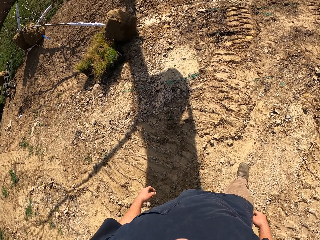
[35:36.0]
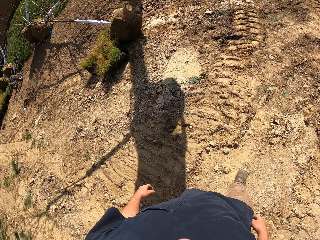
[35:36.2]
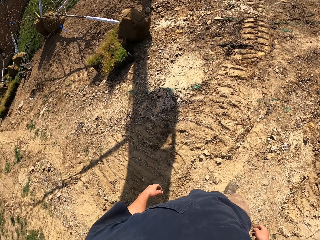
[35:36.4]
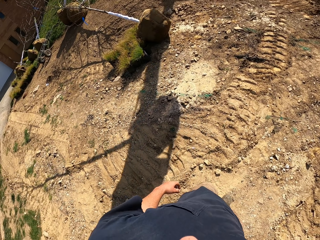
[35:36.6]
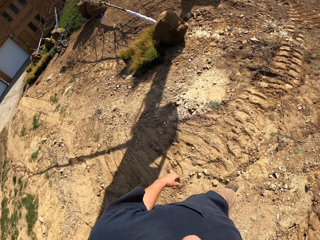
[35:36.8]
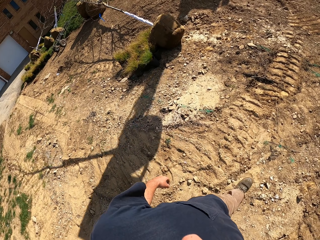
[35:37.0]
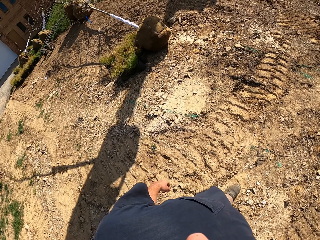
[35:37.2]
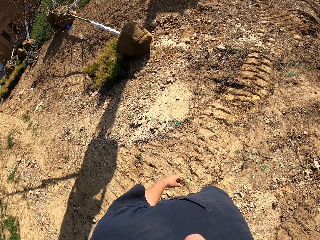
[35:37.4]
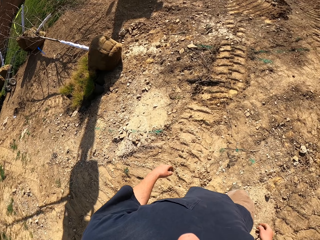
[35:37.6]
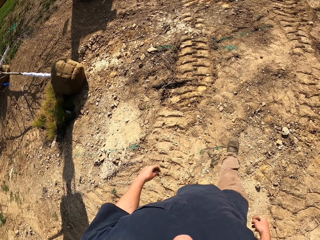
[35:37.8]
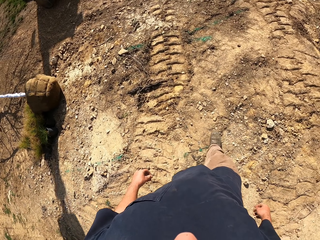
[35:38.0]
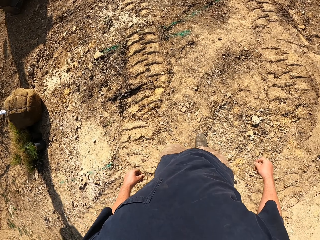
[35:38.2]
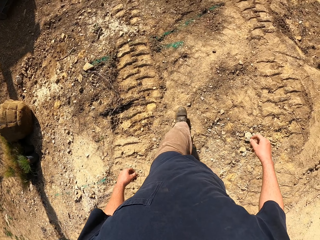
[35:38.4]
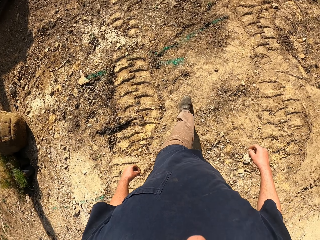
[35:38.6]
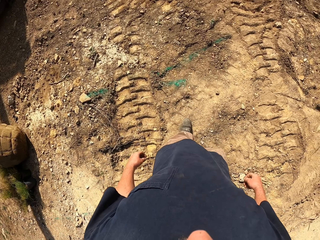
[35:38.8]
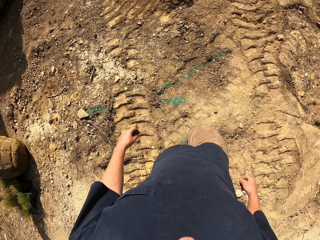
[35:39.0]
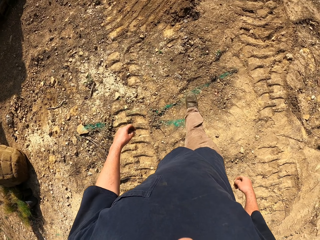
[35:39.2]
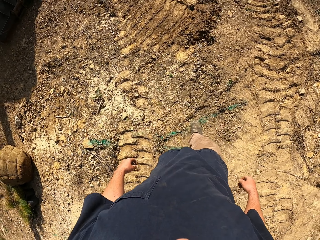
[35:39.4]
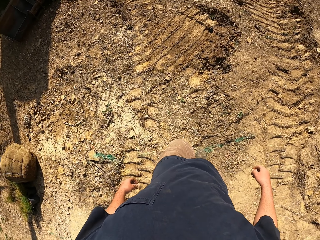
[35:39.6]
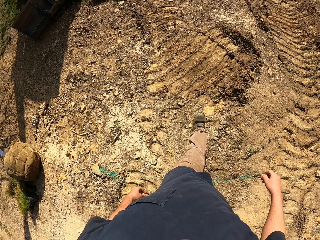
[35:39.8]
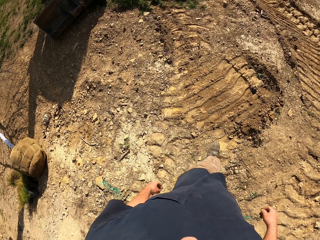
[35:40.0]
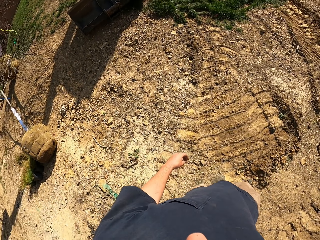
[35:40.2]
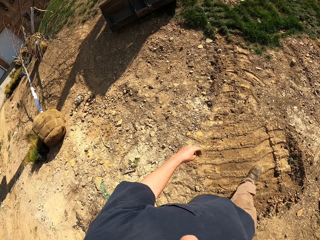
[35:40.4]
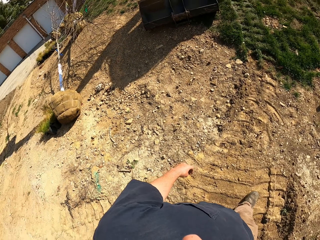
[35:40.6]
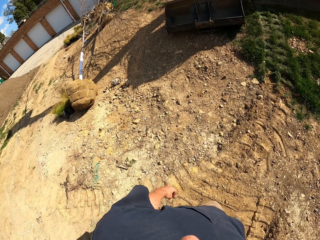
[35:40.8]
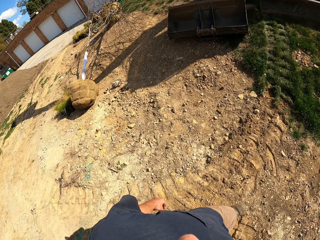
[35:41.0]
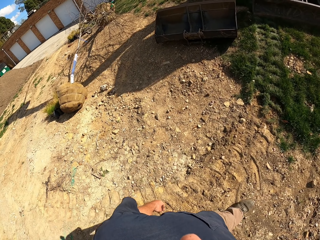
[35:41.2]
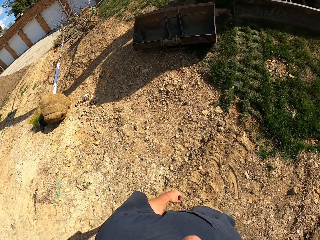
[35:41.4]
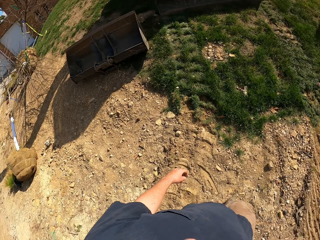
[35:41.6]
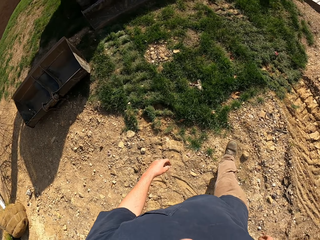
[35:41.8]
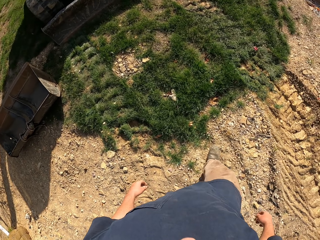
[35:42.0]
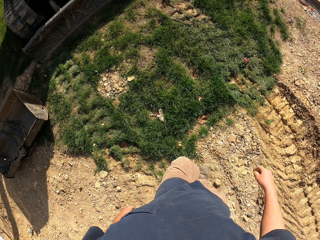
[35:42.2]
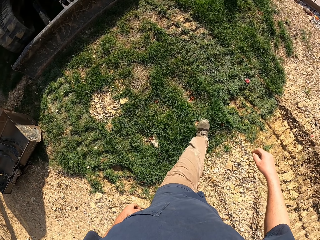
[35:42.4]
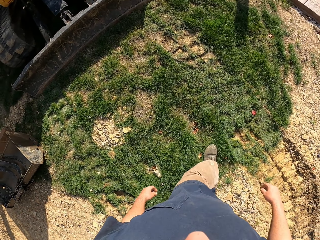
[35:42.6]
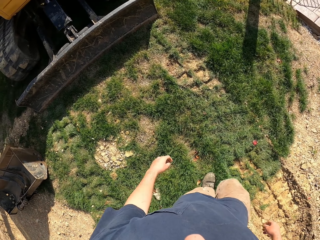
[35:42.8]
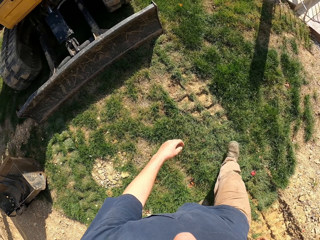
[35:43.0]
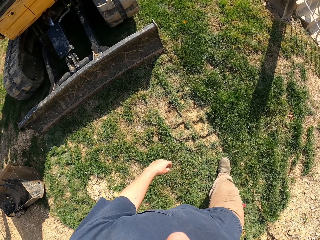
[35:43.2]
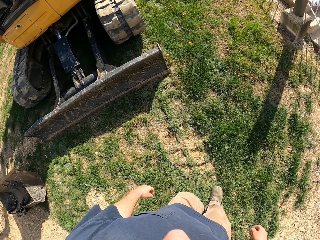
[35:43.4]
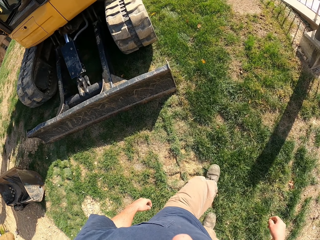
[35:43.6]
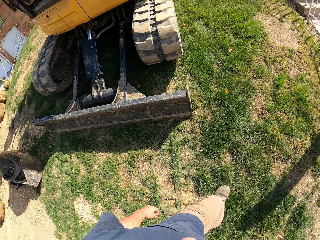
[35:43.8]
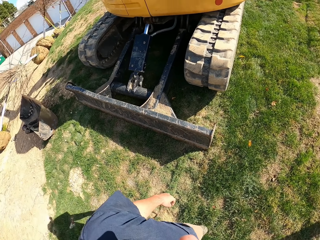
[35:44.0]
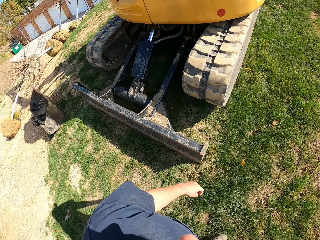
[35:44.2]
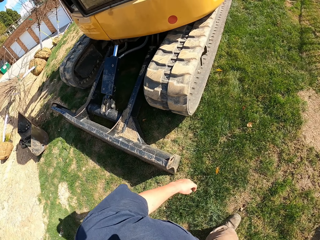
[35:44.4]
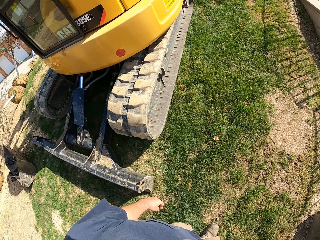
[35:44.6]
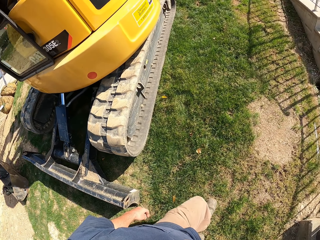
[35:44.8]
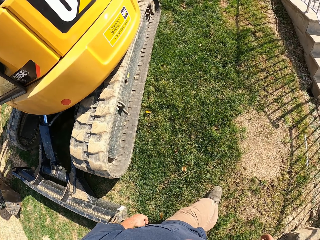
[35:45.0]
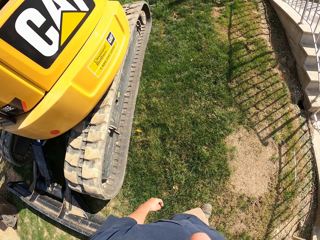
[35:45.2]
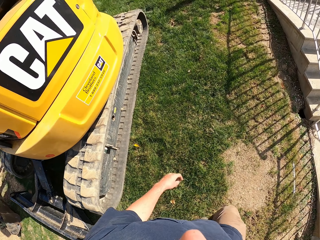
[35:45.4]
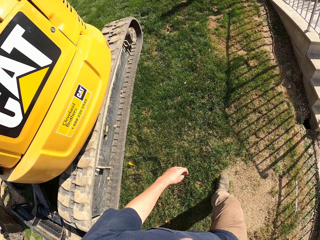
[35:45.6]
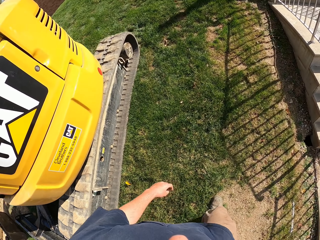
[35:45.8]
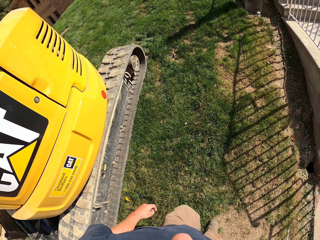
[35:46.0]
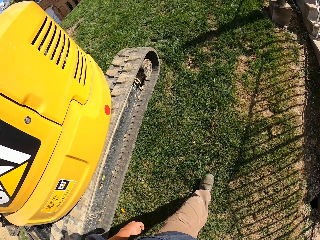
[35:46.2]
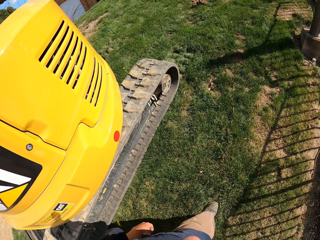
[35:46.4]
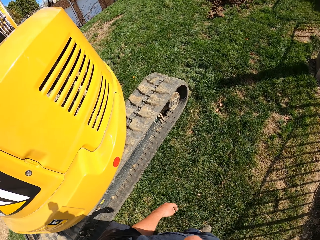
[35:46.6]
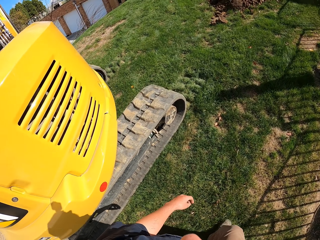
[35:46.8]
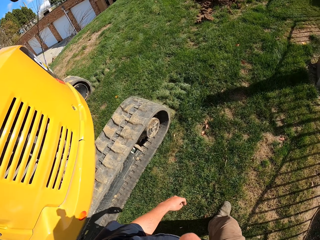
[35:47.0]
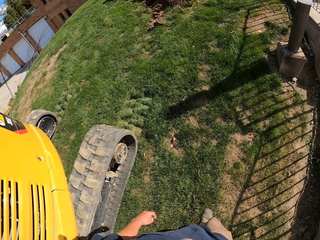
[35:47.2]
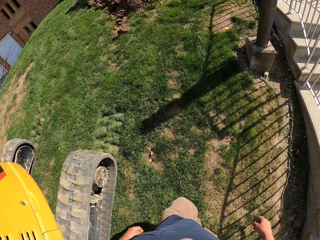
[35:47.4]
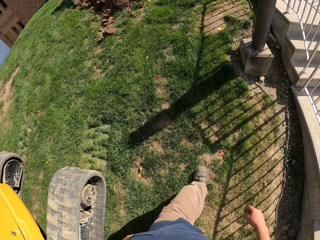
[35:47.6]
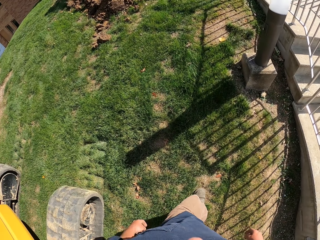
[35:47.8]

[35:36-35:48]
The camera wearer moves towards the hole. They turn around, walk around.

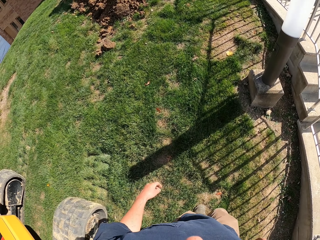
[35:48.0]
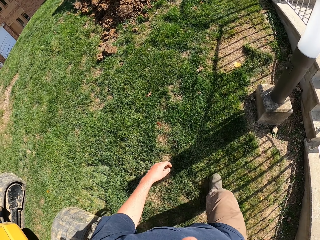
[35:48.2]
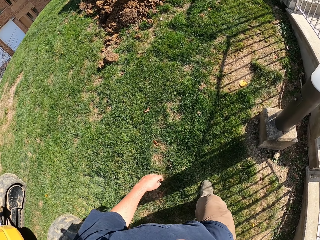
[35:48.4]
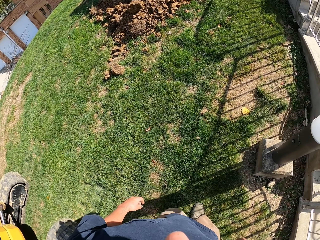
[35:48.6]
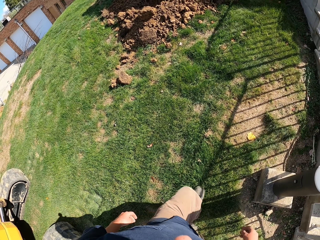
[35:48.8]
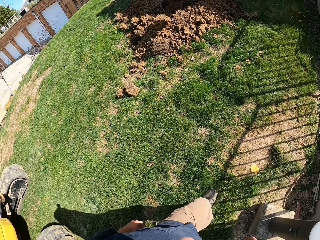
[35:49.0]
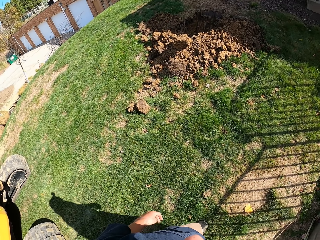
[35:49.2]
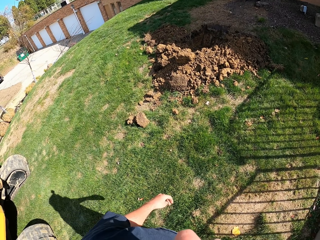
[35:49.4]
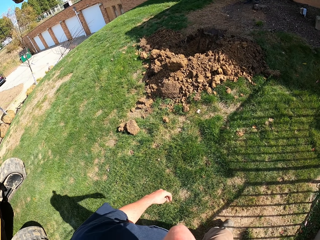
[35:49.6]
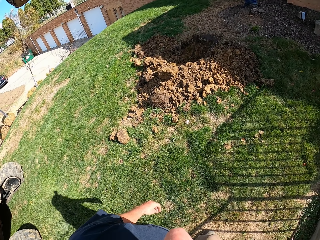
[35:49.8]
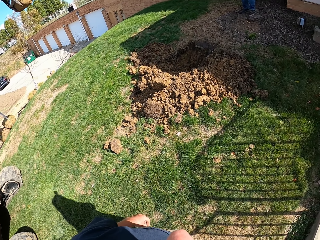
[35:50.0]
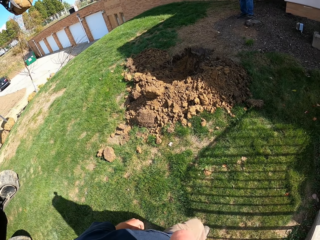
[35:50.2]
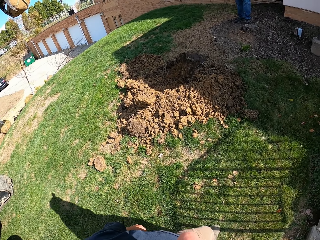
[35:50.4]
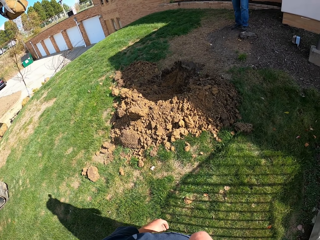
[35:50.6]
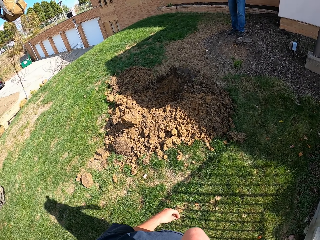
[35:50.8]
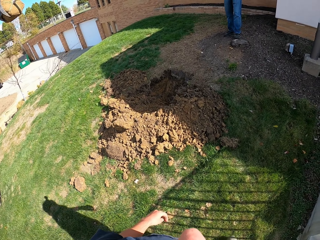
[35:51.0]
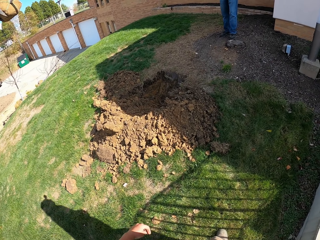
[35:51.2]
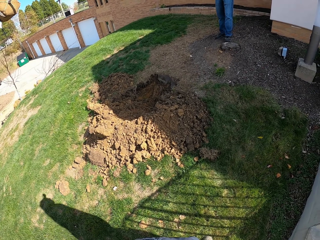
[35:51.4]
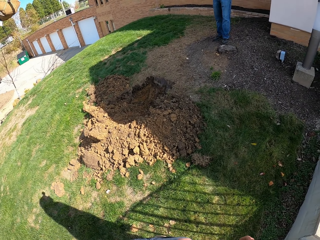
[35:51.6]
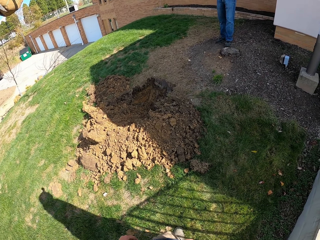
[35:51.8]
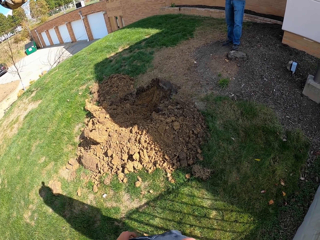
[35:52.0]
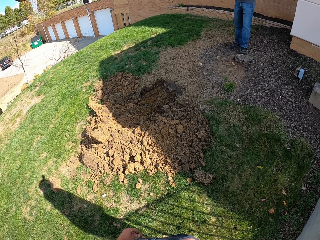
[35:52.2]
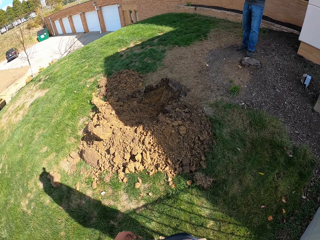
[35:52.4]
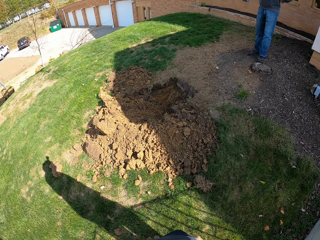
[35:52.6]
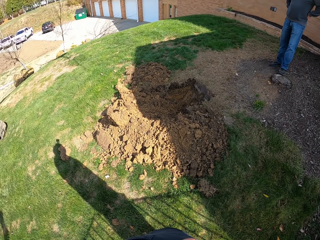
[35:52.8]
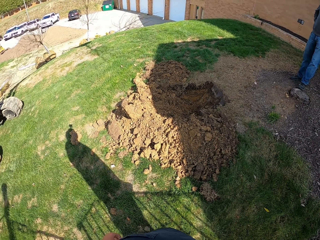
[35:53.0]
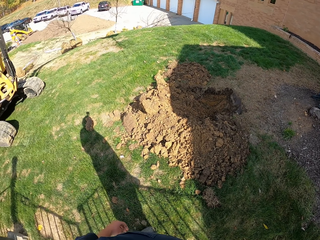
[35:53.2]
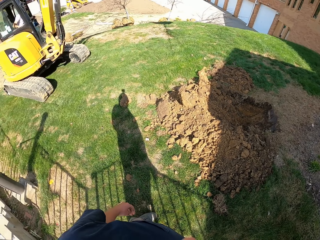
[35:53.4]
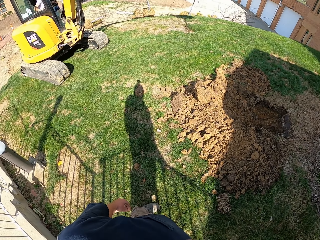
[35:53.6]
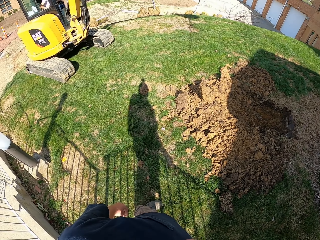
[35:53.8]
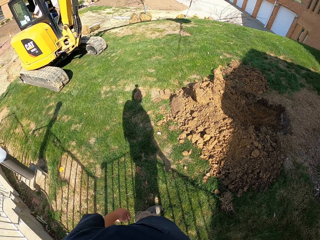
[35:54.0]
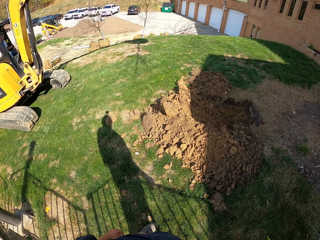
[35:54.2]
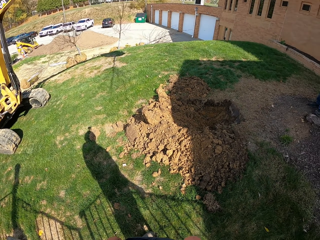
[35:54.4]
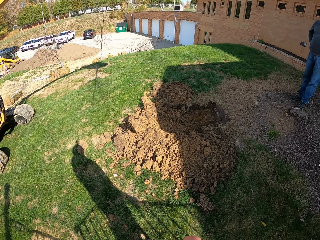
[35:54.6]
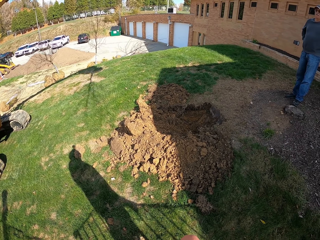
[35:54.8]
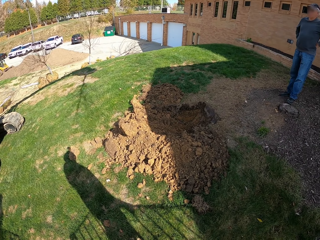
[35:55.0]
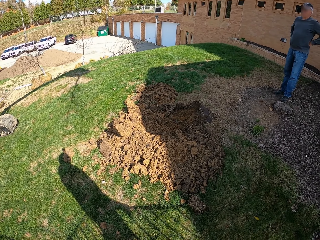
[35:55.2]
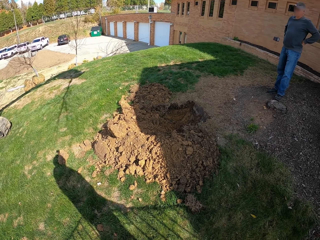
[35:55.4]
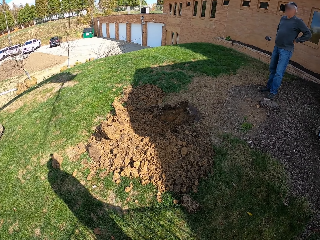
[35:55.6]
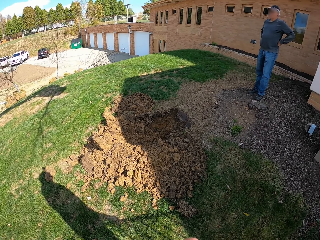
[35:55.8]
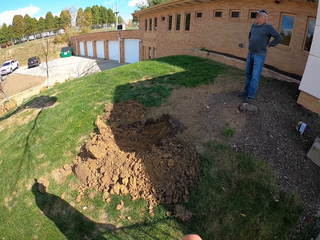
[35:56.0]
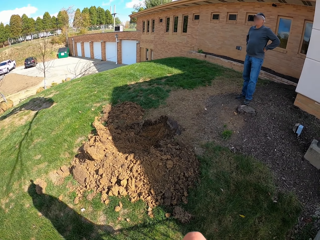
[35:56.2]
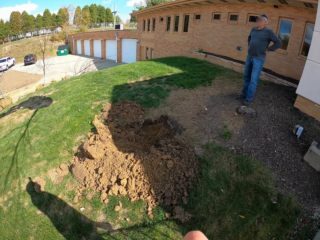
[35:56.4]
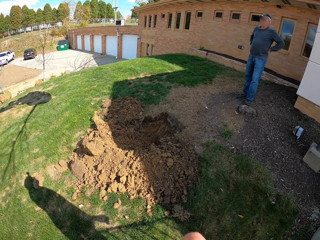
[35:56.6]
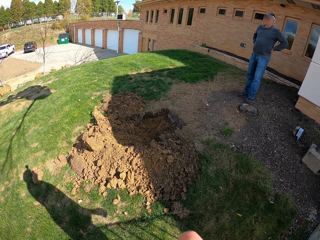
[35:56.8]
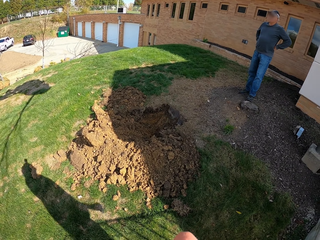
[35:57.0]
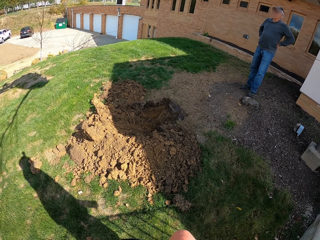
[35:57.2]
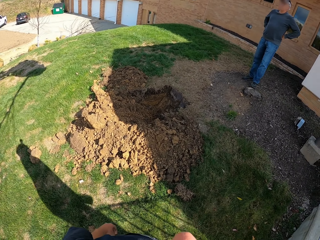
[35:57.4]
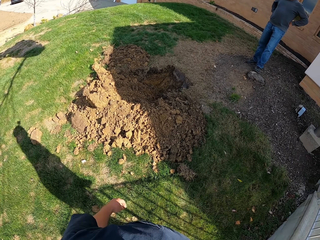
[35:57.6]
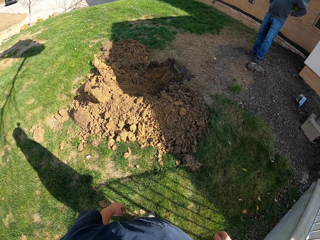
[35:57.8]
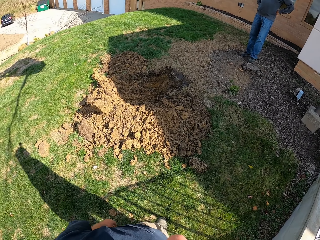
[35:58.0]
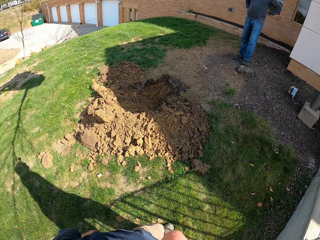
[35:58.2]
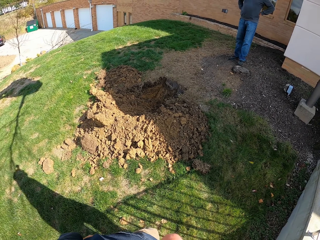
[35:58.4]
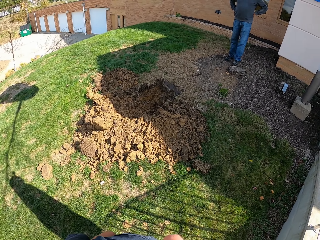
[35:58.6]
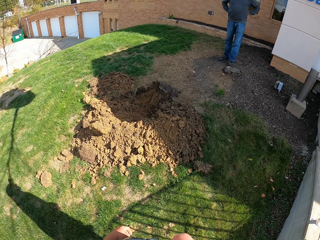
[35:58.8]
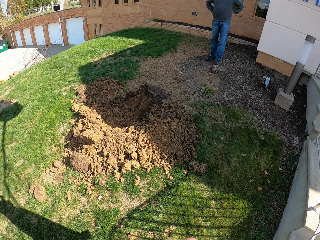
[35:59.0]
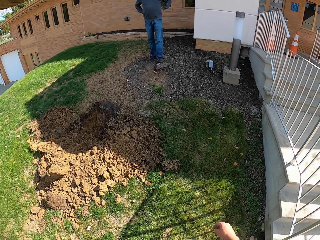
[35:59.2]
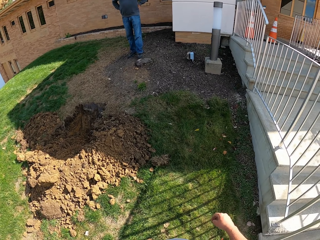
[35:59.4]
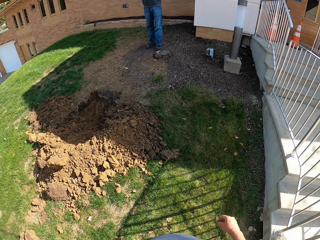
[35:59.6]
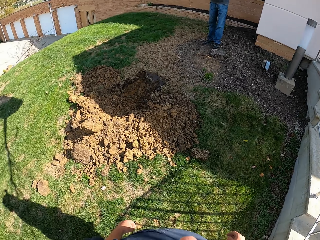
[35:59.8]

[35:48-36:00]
The camera wearer turns around. They stare at the tractor, stare at a man.
